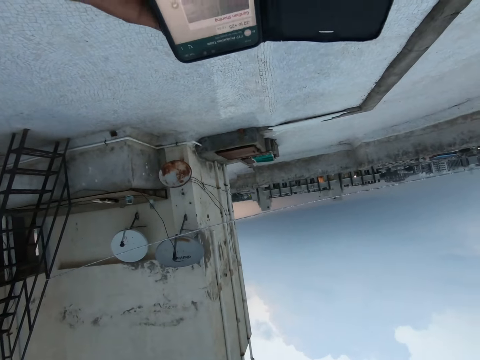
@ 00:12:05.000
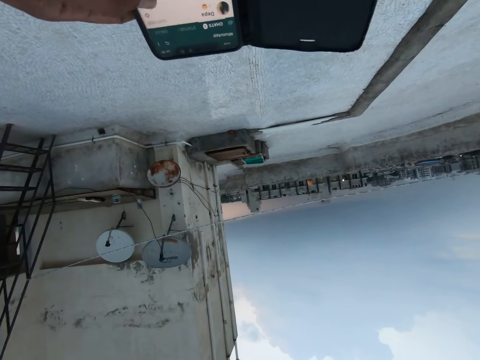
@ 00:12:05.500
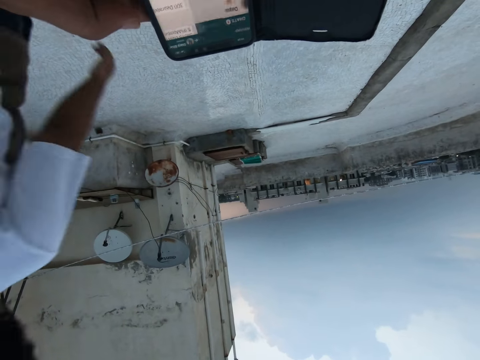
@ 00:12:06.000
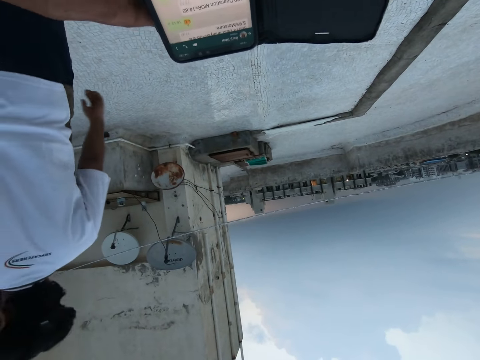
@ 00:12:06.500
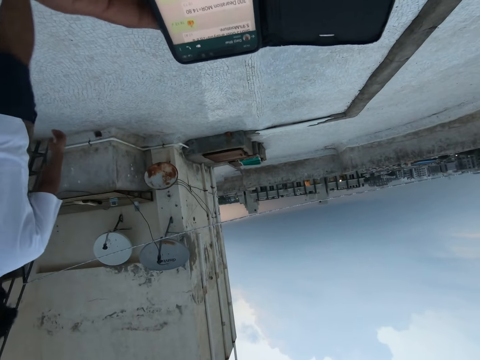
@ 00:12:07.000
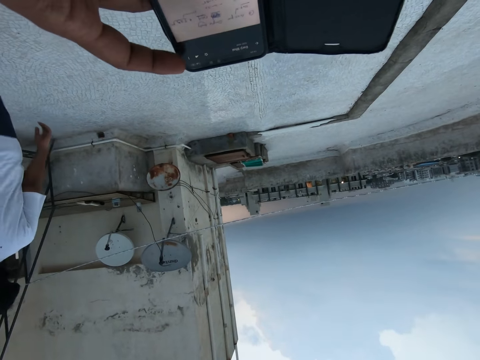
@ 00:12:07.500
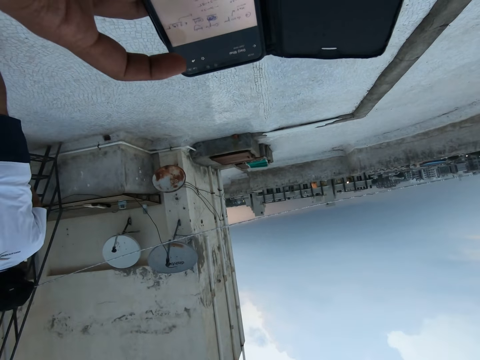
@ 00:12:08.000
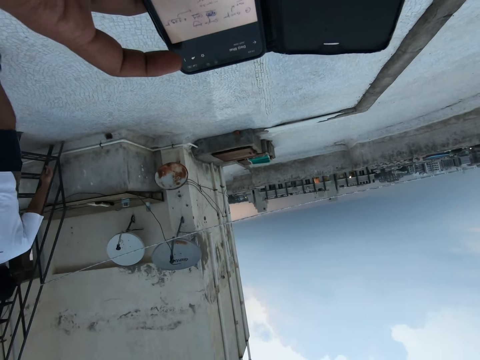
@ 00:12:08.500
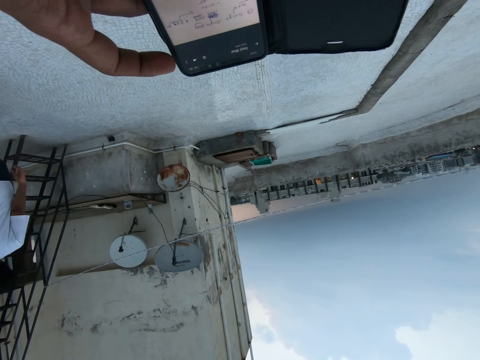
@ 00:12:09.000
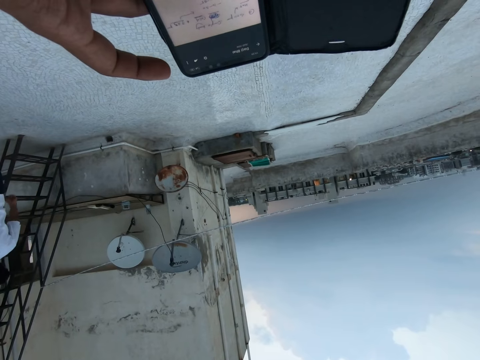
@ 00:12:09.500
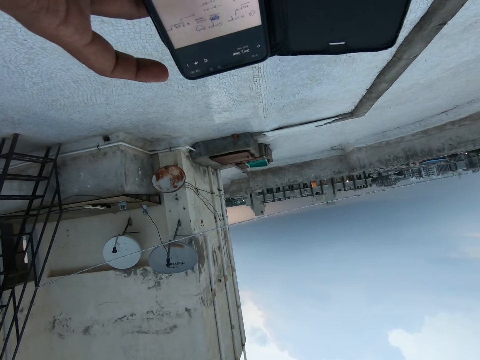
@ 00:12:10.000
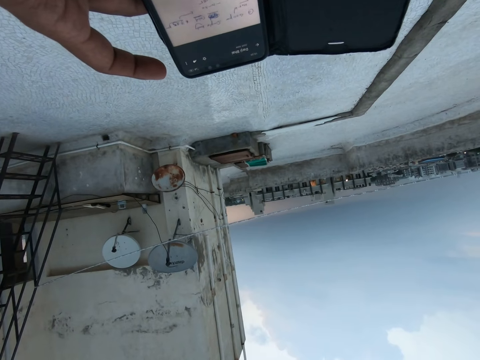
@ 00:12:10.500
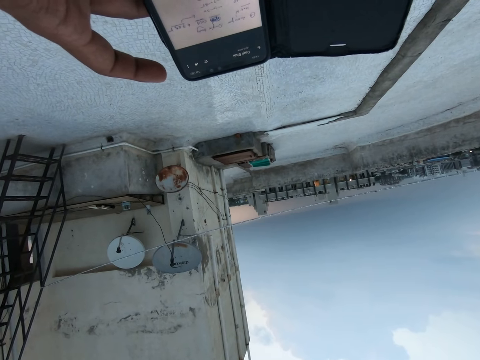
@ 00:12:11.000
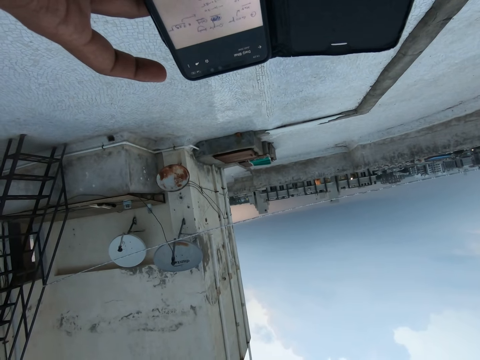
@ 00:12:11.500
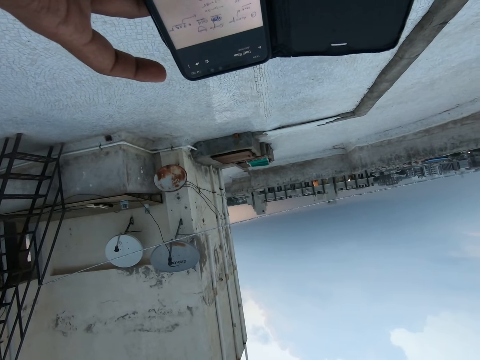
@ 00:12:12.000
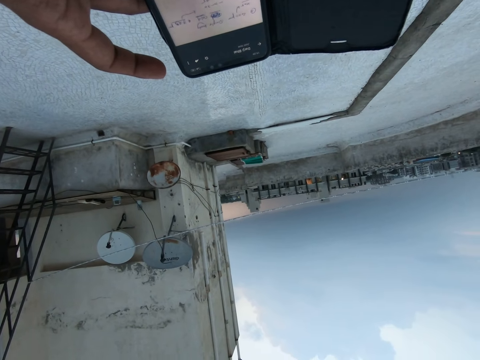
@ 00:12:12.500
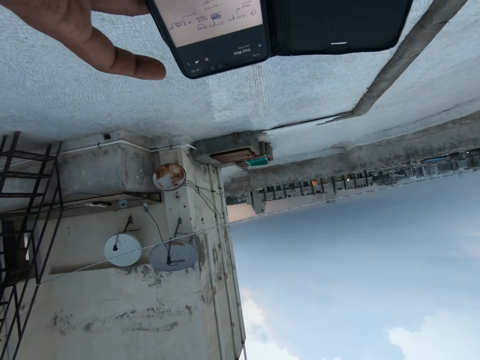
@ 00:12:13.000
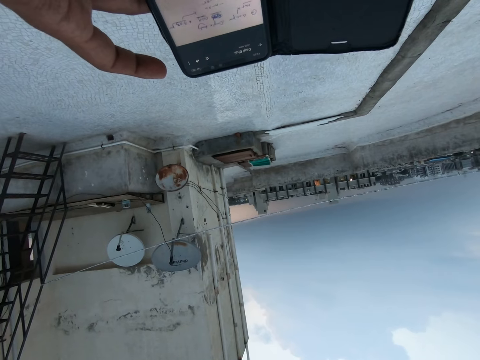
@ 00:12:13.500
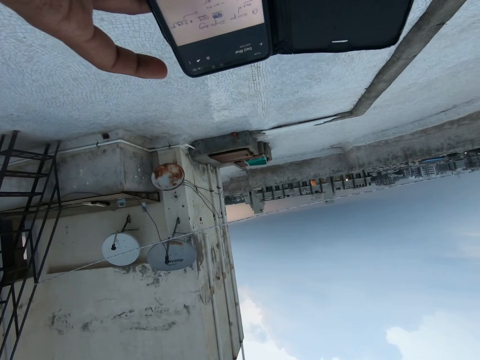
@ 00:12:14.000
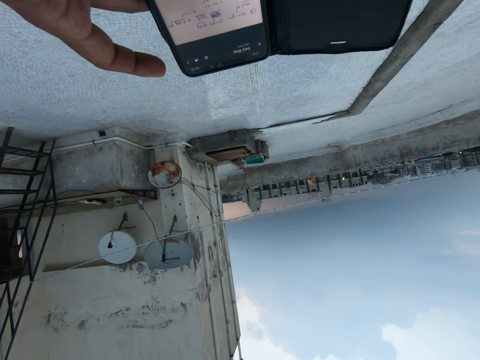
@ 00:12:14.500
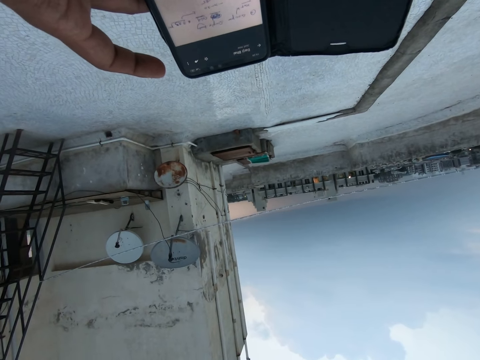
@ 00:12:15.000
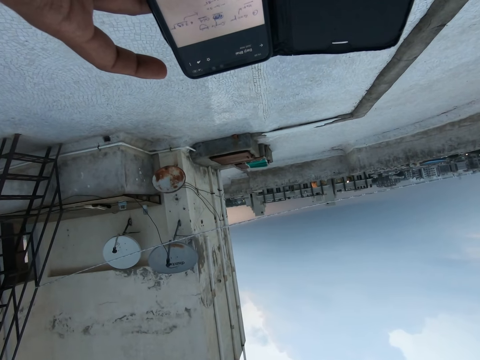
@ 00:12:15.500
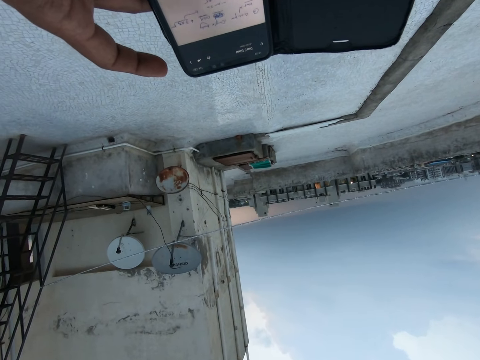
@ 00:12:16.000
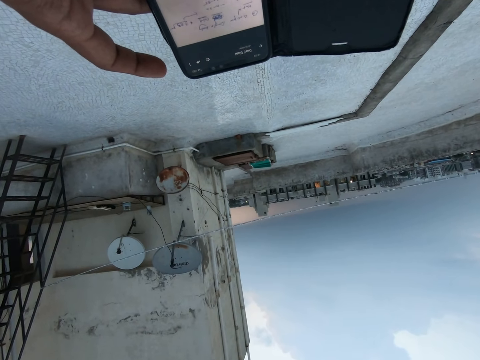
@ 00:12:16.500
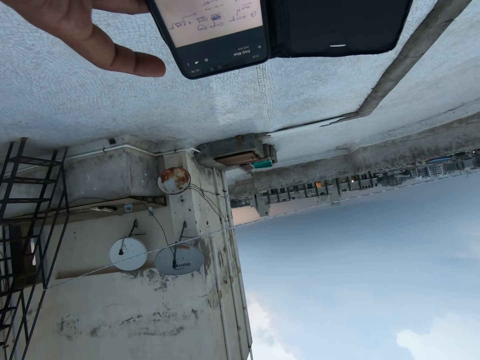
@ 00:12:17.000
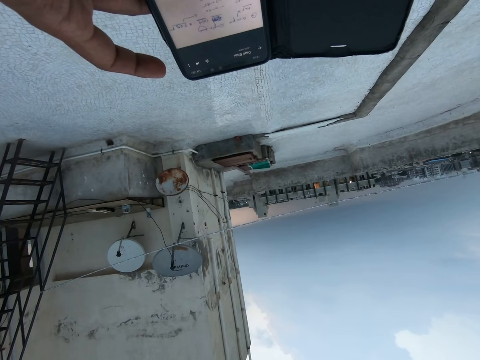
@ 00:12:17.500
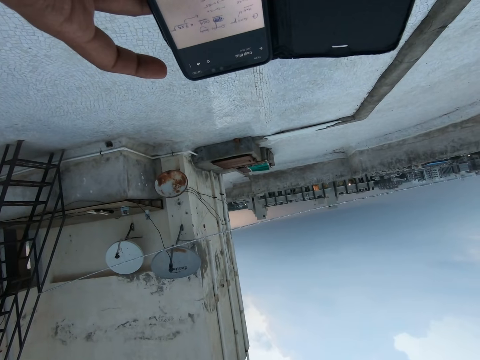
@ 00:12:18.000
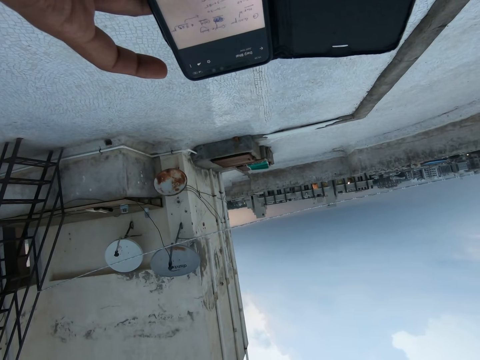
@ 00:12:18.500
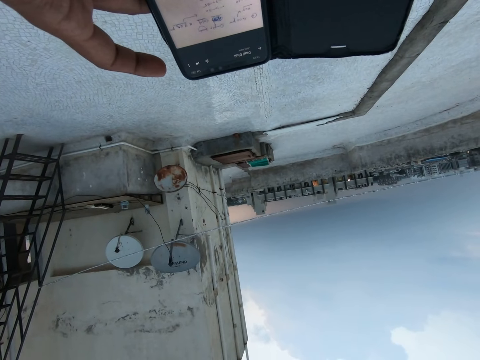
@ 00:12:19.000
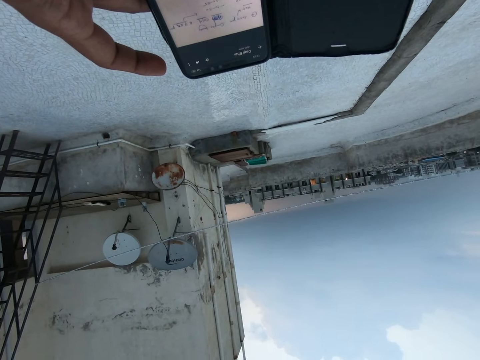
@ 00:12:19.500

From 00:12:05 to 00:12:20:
A person walks near another person.

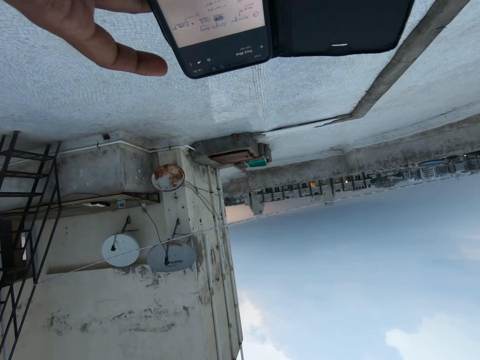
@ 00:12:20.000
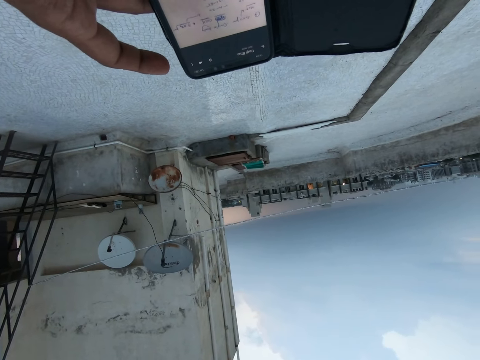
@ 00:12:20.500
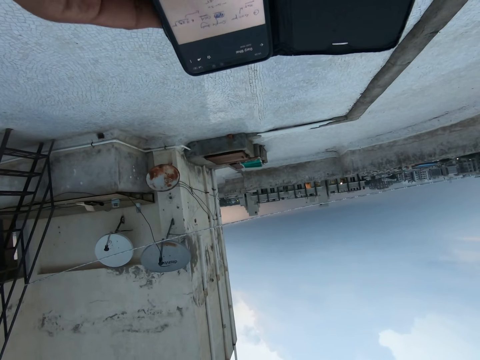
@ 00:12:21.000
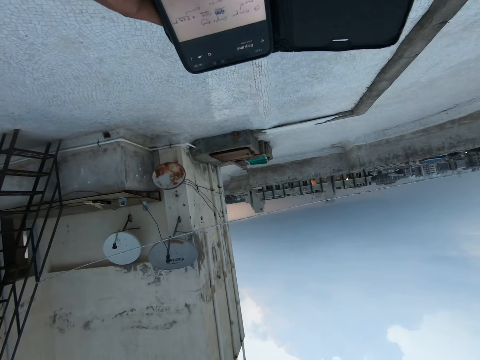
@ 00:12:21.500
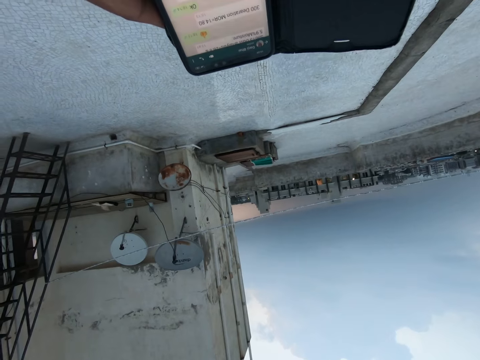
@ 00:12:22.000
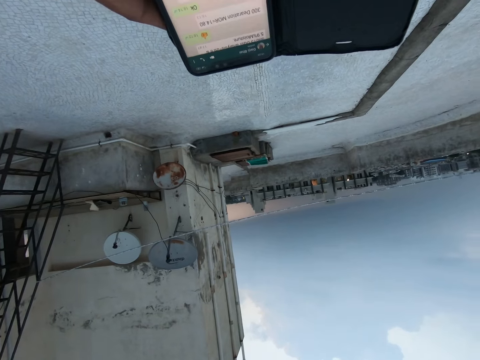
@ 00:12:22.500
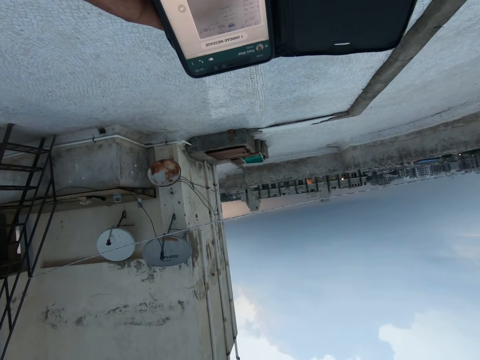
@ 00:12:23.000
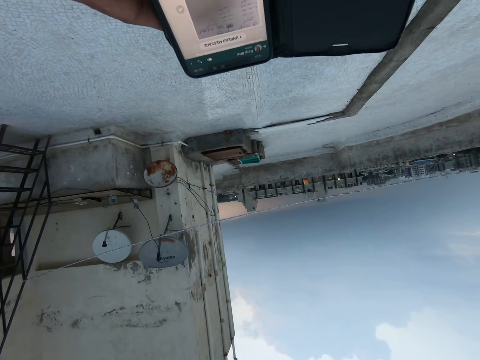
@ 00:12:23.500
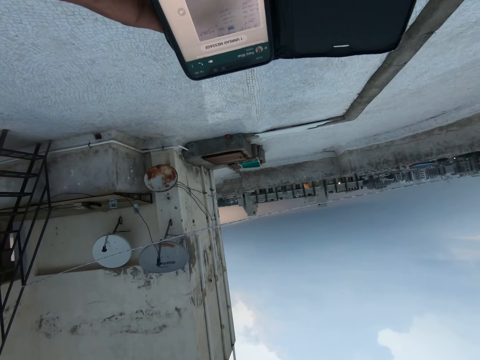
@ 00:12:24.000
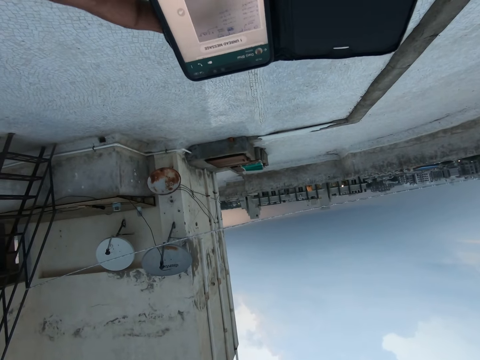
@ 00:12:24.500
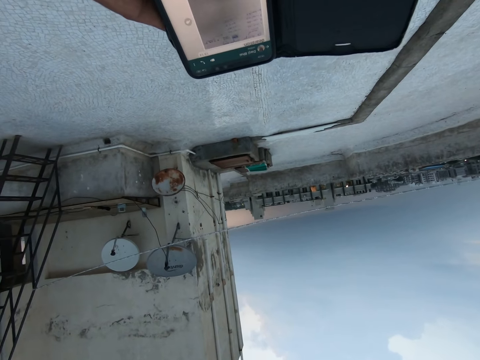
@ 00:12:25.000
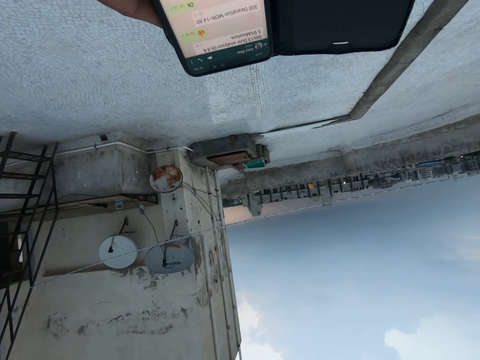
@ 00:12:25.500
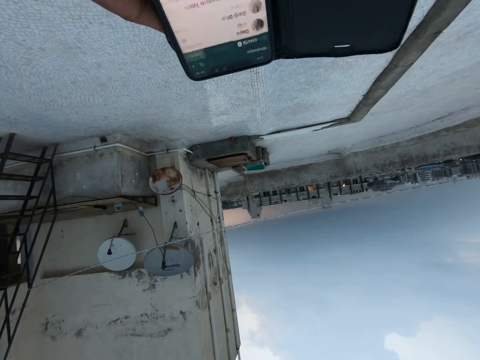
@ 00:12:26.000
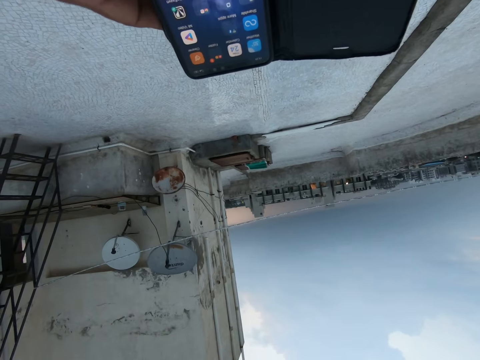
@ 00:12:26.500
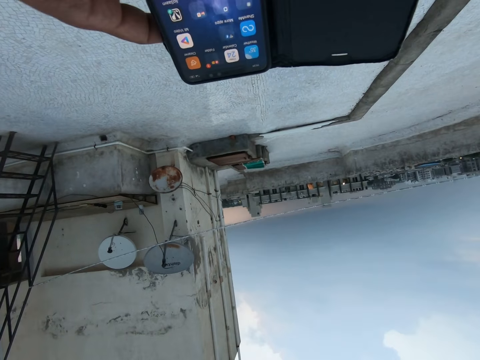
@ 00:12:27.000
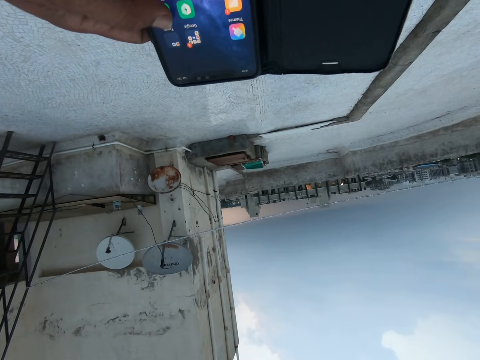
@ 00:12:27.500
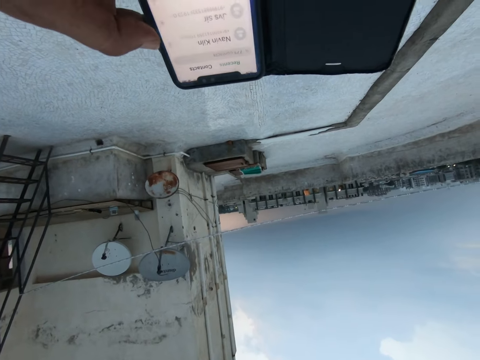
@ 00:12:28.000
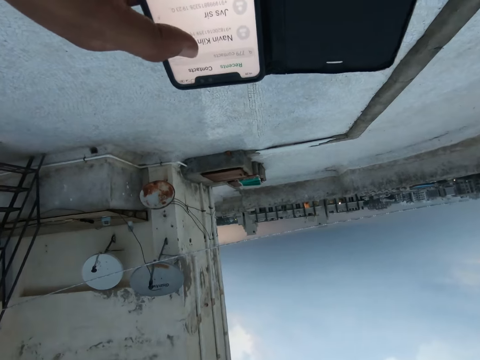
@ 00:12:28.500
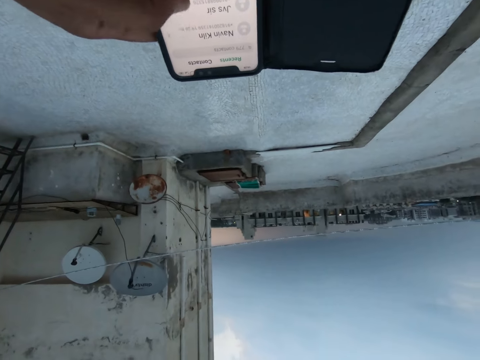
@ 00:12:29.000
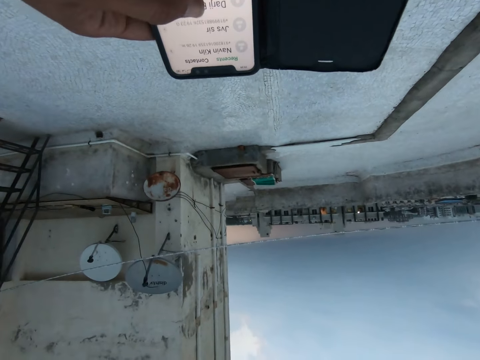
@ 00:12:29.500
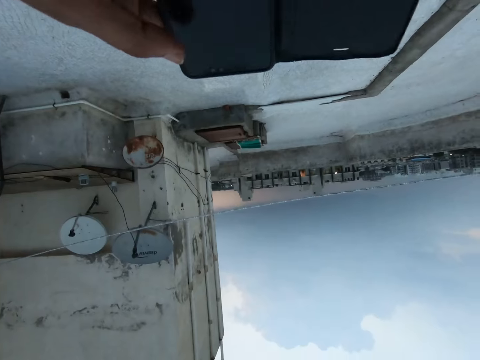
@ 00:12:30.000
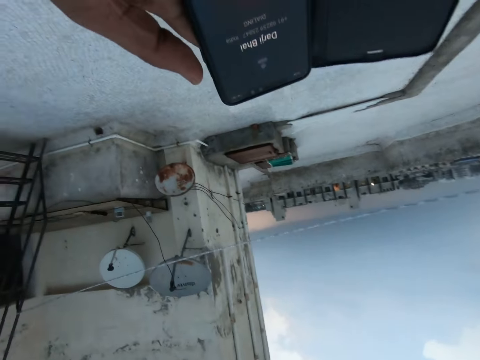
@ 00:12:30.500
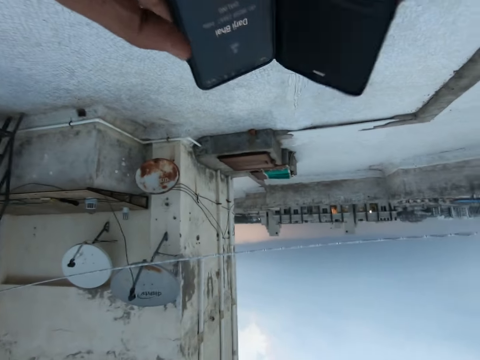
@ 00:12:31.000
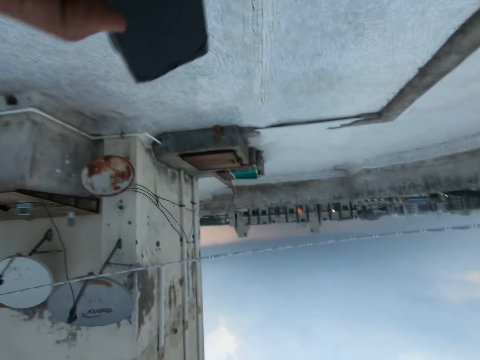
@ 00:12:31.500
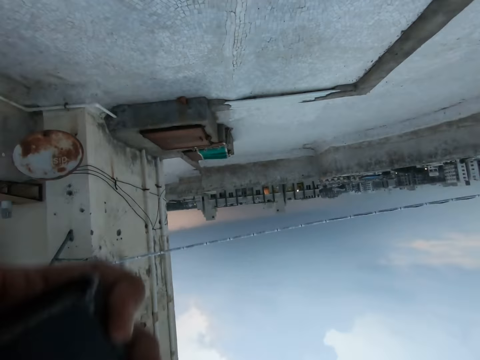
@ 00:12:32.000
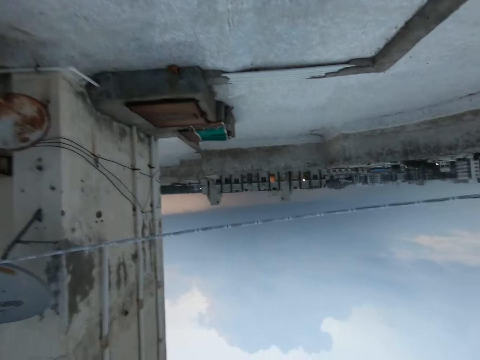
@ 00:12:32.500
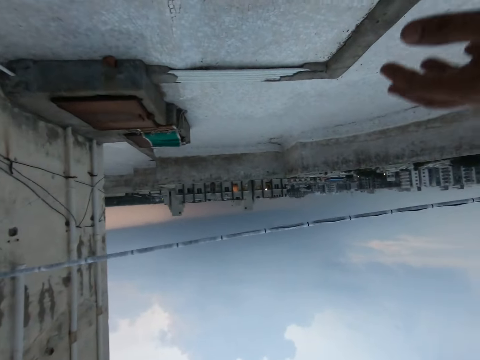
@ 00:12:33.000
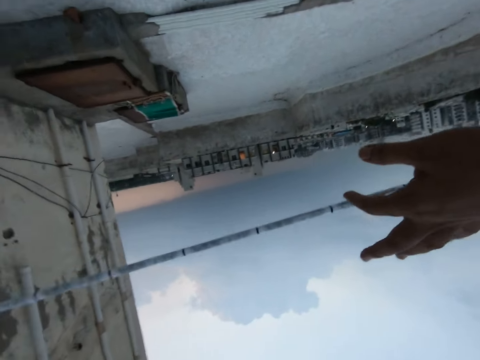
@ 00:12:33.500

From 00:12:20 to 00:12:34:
The camera wearer uses the phone. They cover the phone. They move the hand with the phone up.
